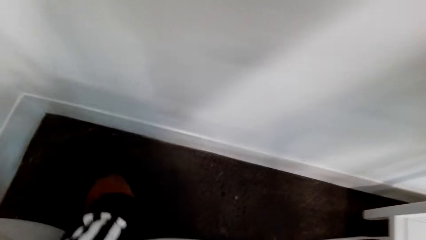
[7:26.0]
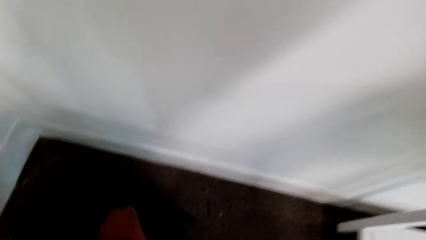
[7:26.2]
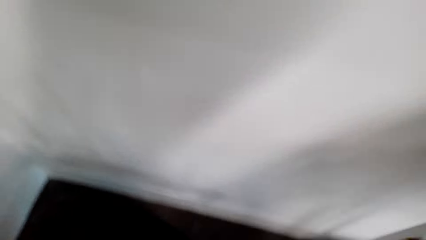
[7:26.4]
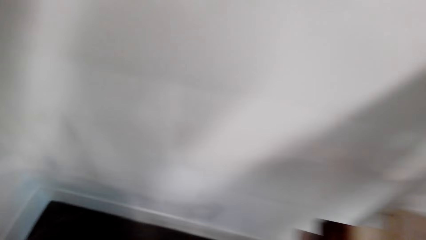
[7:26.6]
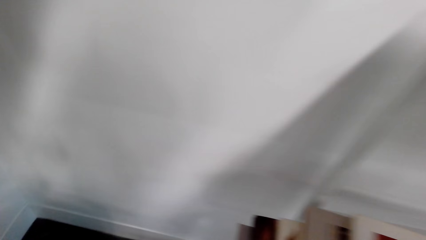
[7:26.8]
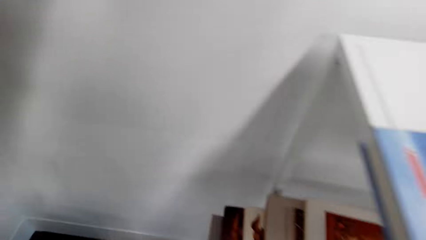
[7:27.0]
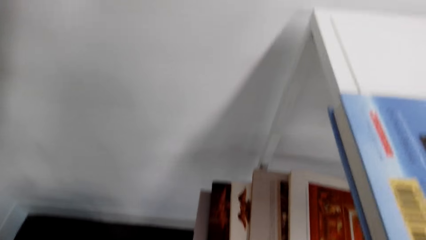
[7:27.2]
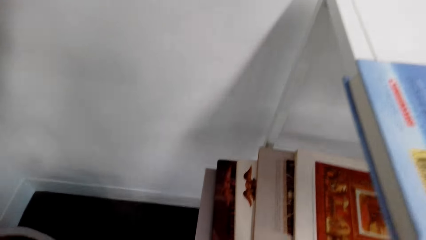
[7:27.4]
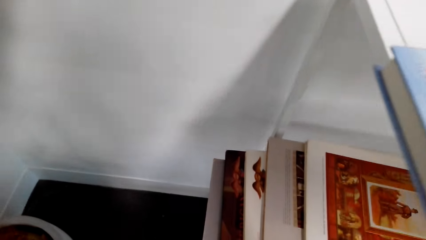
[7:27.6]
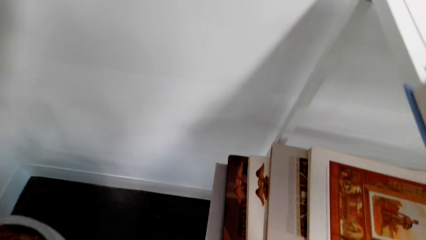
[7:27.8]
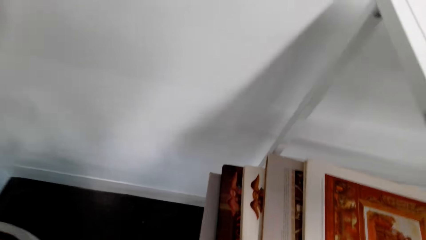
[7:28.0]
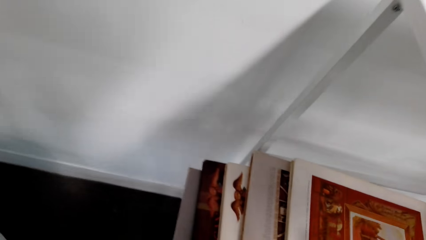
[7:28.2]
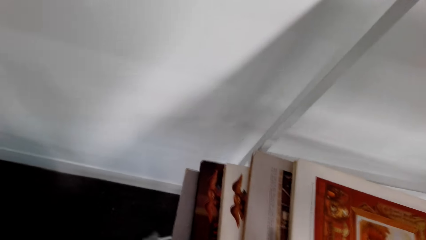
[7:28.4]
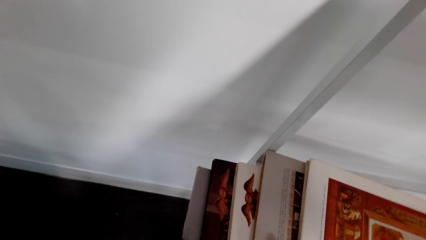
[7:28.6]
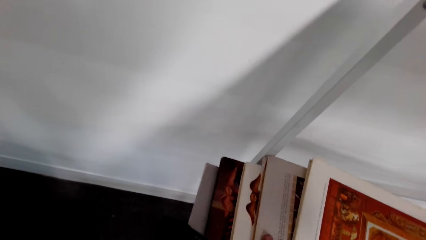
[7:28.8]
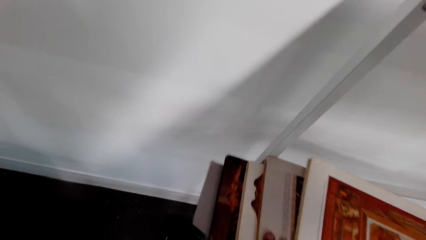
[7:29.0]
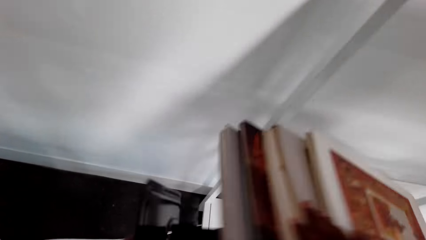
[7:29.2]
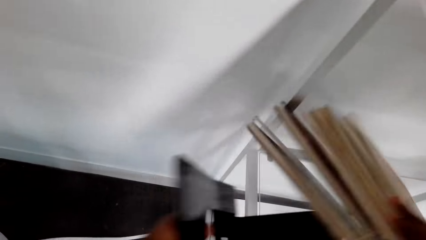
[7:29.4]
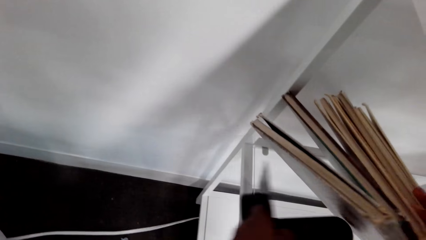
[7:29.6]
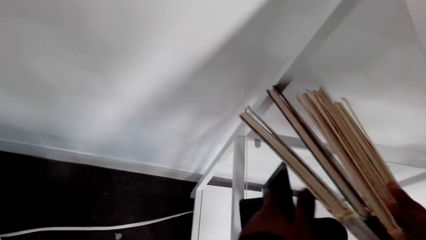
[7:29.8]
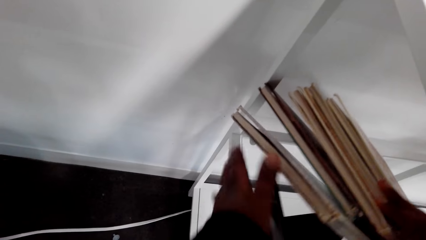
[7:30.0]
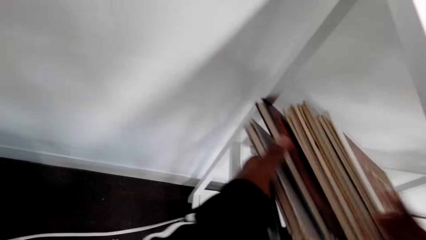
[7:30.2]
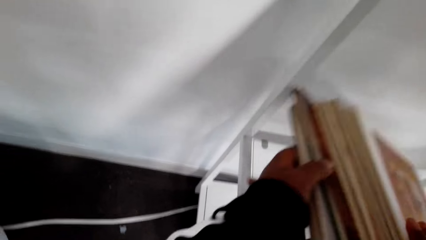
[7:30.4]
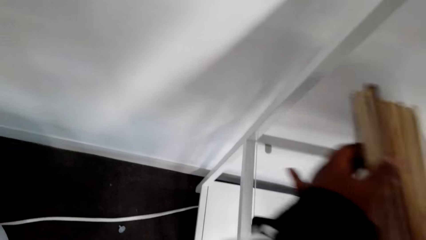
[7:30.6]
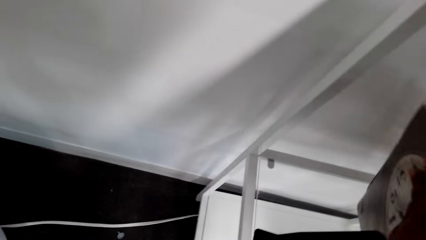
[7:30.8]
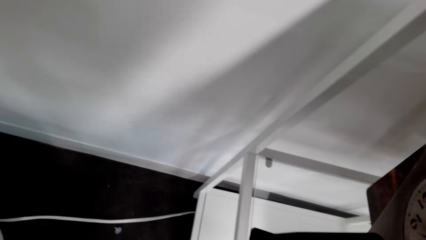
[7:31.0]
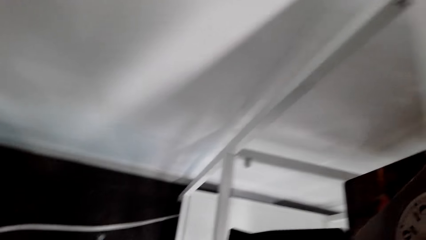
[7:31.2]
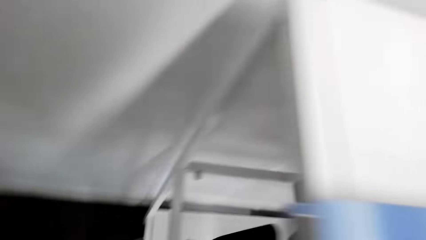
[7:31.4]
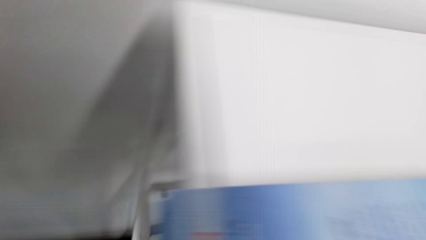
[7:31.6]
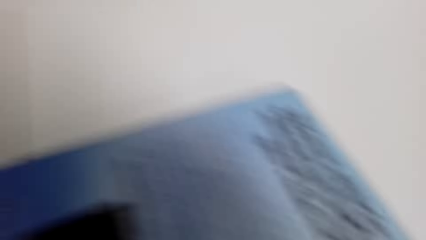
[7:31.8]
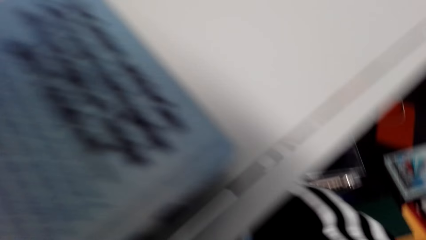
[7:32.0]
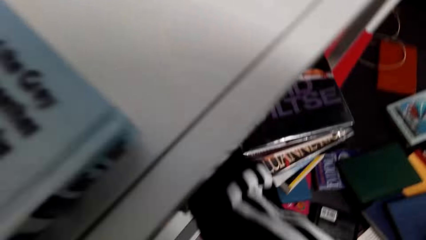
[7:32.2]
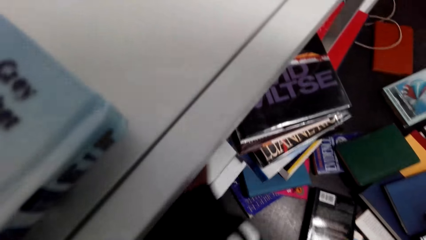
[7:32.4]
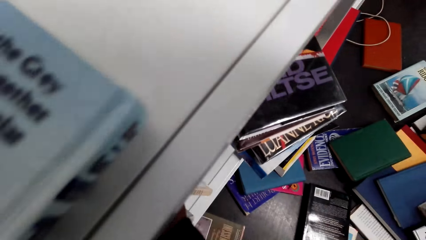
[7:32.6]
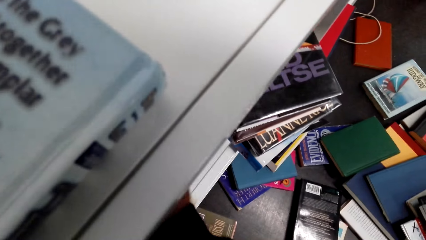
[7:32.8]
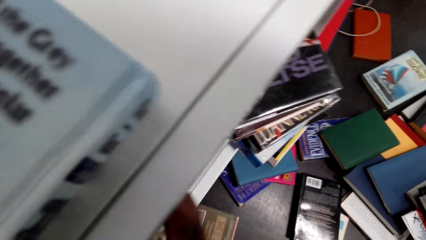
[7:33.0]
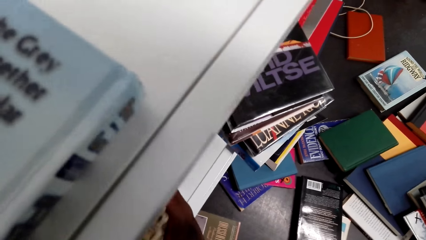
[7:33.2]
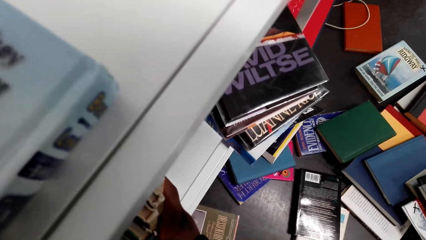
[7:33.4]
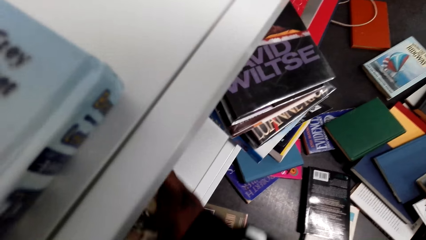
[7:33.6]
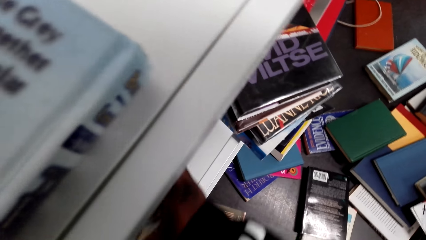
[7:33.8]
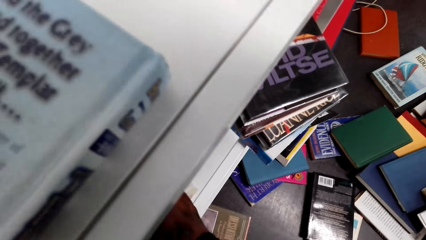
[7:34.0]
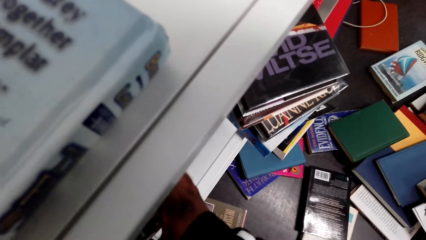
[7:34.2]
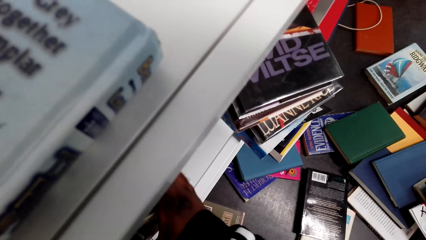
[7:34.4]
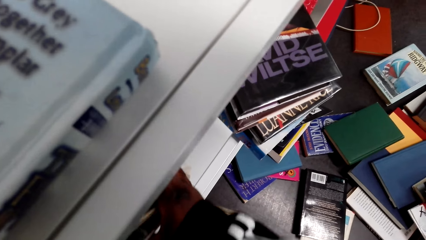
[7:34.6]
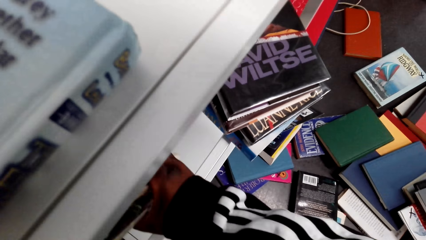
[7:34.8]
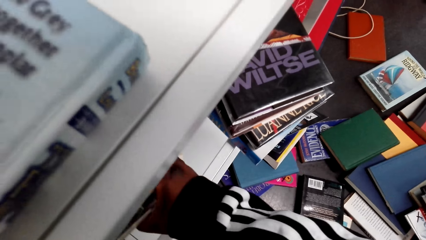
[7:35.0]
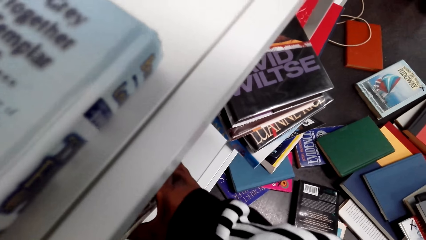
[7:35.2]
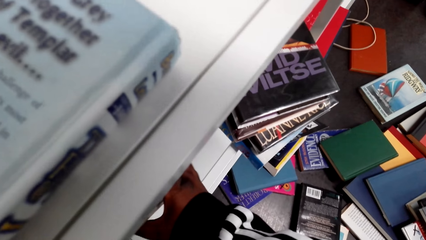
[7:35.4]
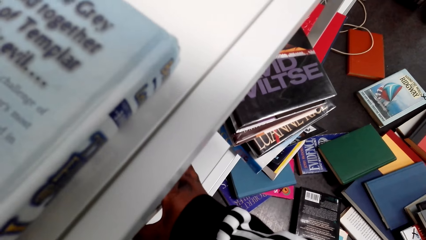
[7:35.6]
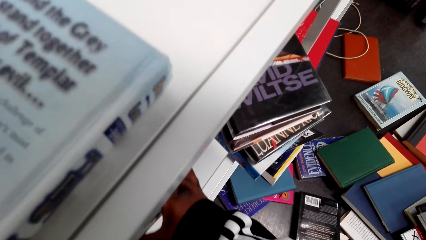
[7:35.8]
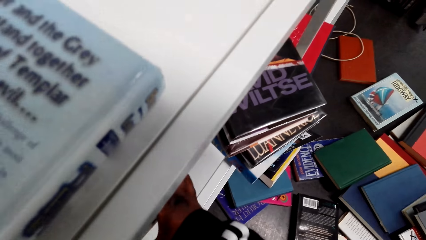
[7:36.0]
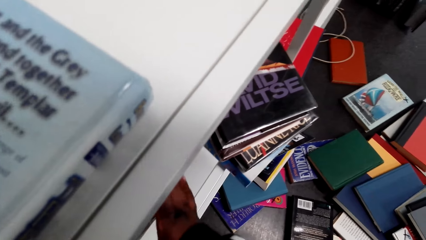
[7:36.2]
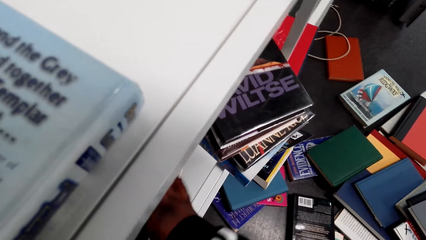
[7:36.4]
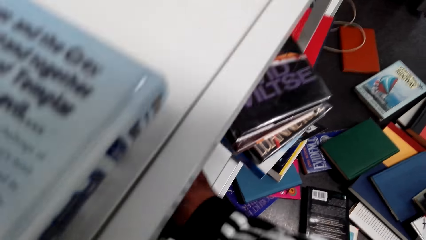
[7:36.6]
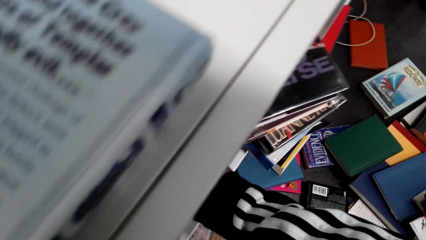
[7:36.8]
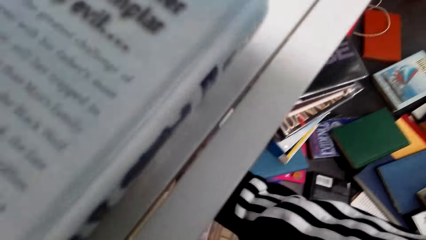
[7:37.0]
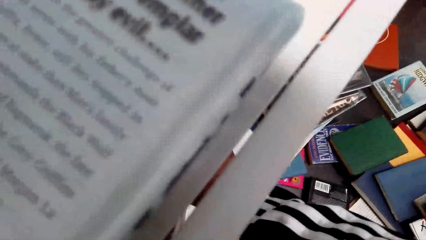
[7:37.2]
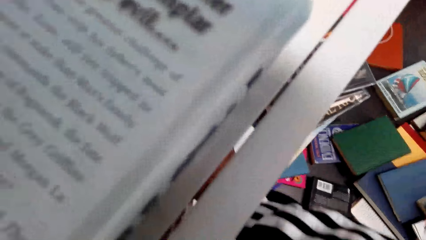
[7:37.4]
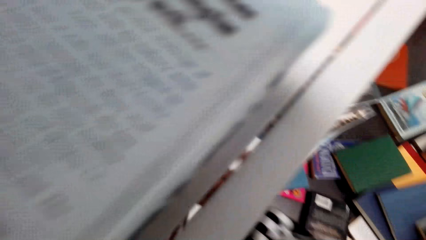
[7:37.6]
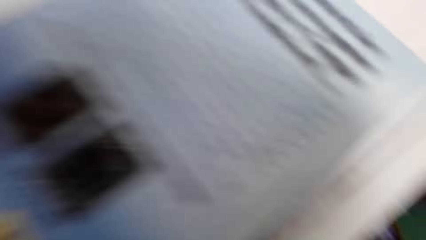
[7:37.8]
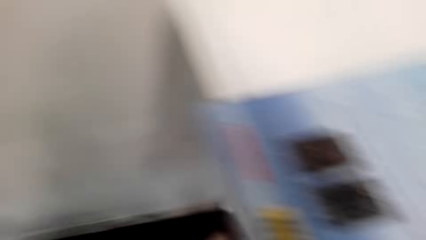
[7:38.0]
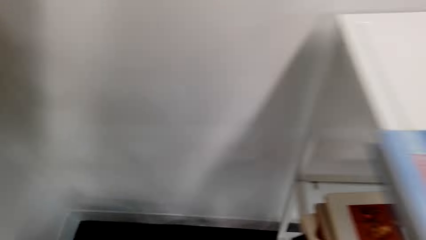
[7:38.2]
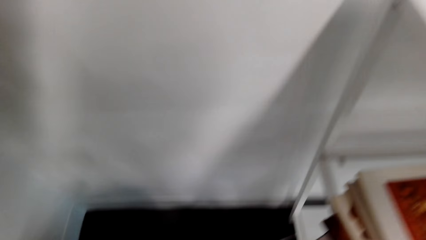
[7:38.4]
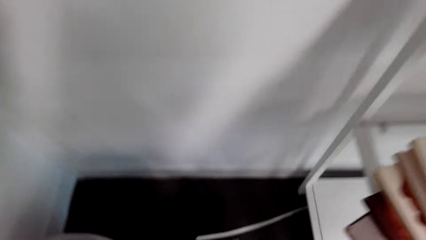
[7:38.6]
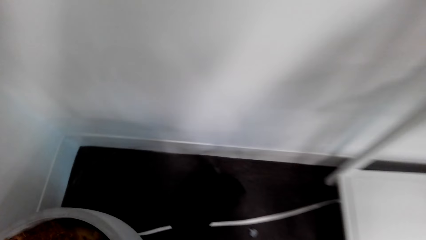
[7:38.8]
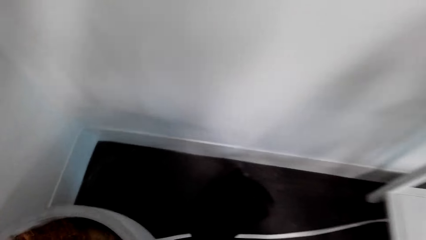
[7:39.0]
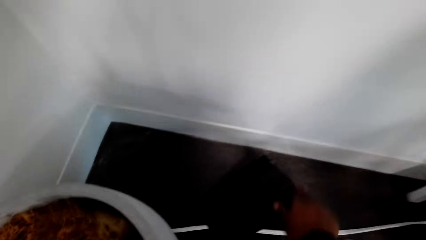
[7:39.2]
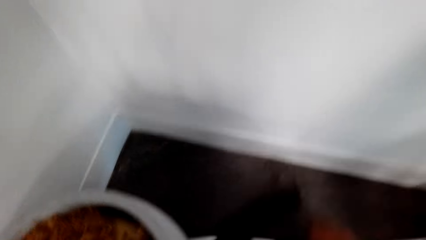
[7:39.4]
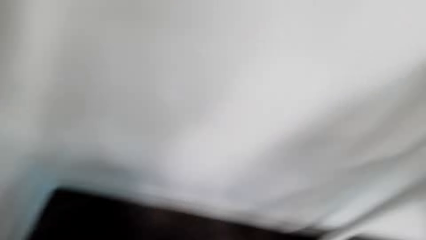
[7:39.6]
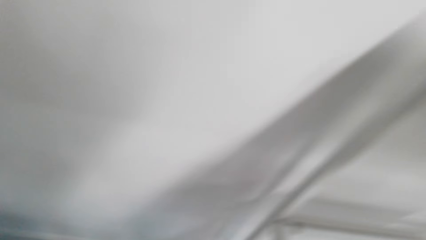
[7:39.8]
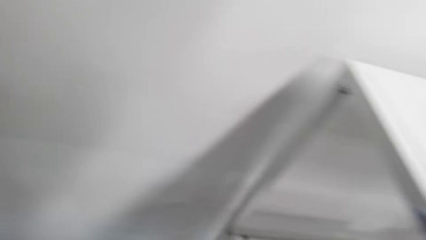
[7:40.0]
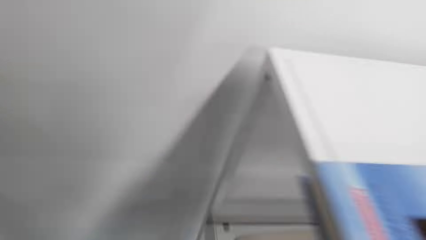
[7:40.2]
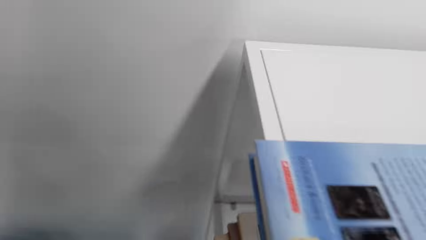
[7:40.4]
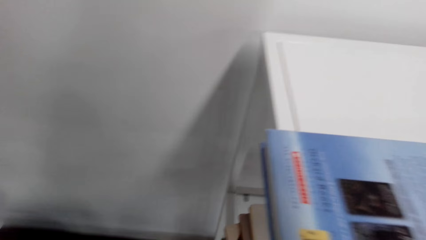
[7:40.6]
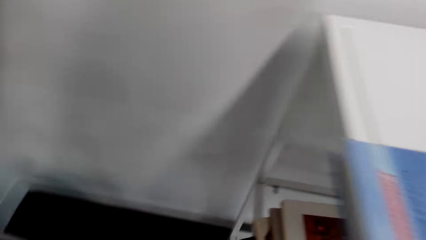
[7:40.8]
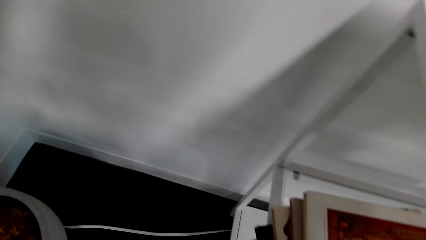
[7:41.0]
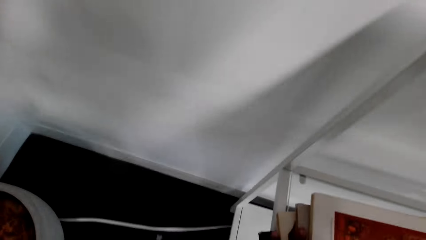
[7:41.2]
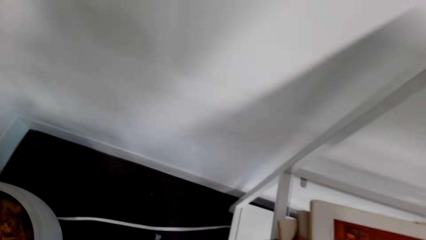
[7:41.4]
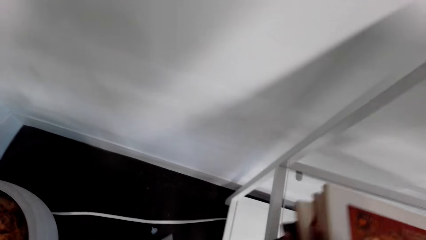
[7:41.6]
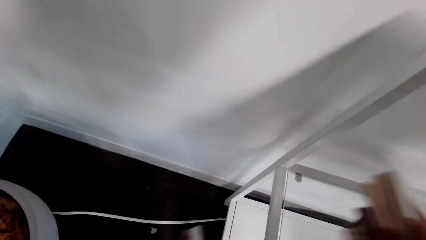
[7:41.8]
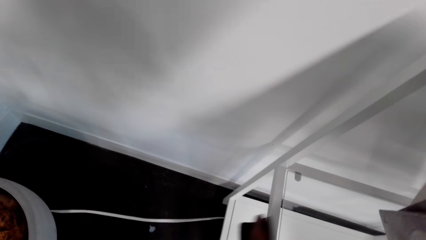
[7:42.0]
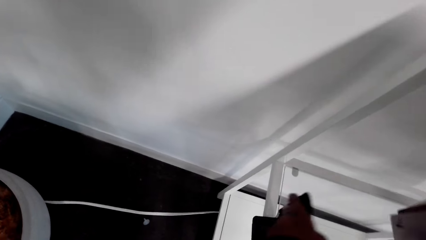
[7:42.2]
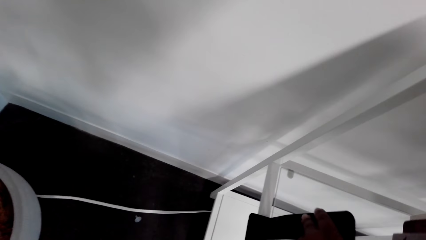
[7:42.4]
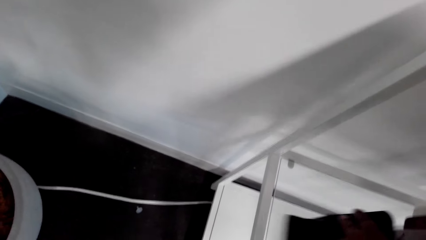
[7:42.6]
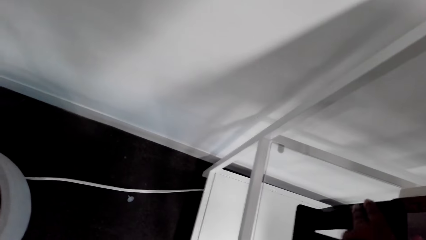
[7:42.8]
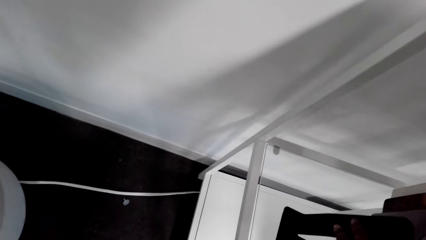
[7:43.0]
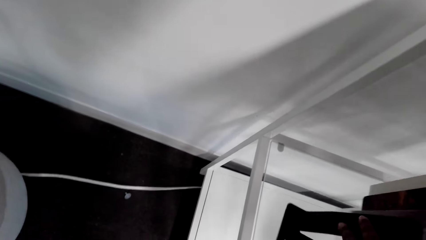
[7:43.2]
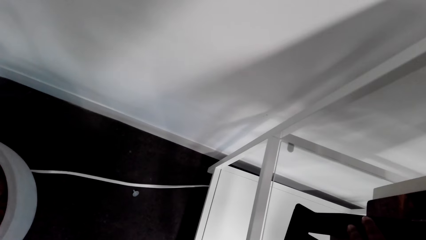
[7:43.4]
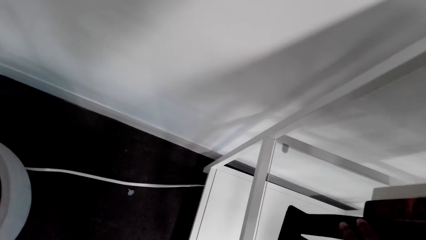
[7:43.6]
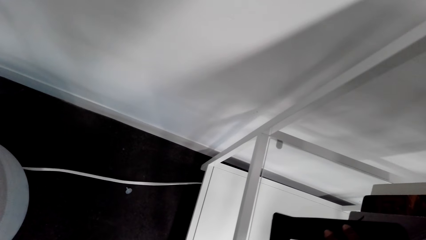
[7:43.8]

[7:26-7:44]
The camera wearer picks a book holder. They adjust books in the bookcase and lift books. They put the book holder in the bookcase. They adjust the books in the bookcase. They pick the book holder. They adjust the books in the bookcase and lift the books. They put the book holder in the bookcase.
